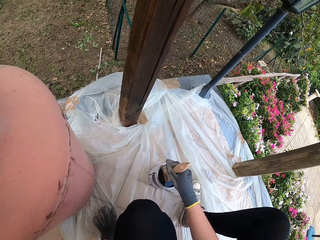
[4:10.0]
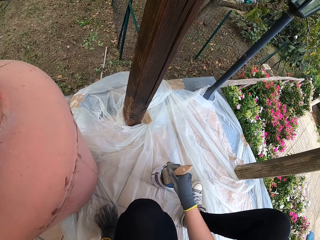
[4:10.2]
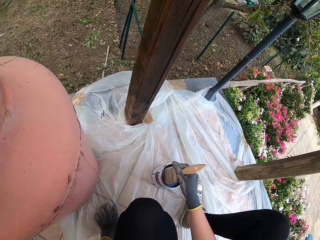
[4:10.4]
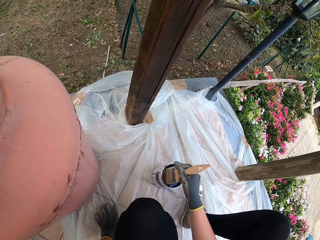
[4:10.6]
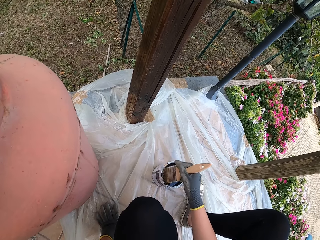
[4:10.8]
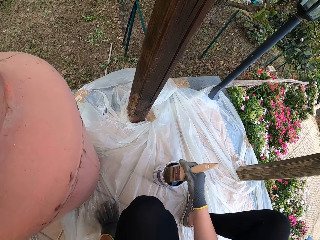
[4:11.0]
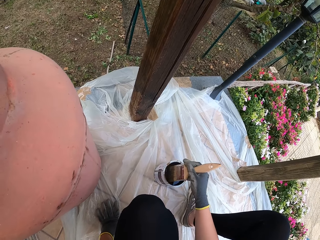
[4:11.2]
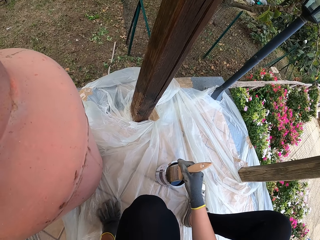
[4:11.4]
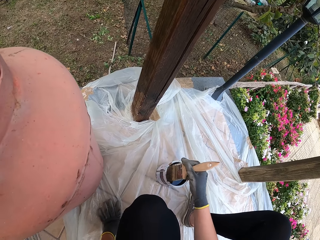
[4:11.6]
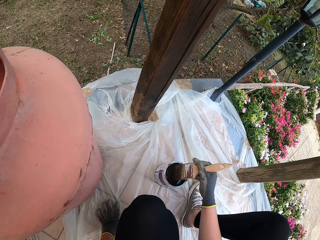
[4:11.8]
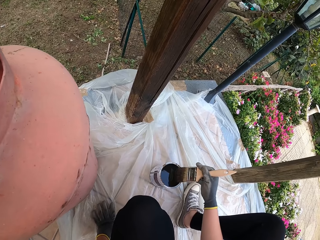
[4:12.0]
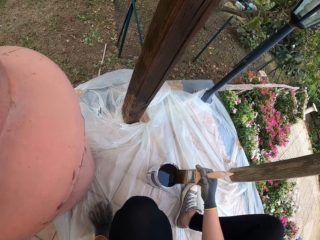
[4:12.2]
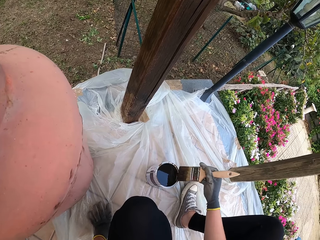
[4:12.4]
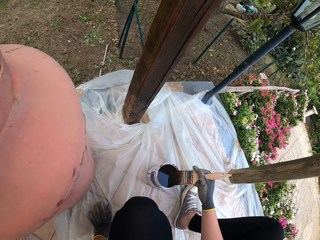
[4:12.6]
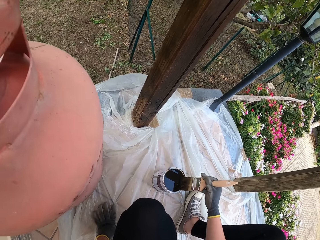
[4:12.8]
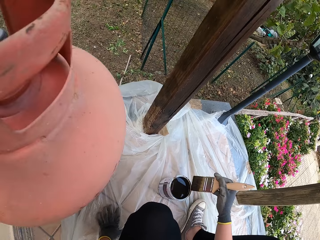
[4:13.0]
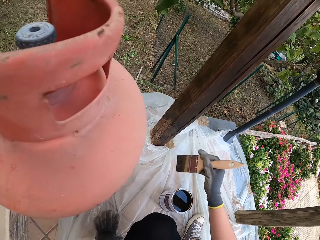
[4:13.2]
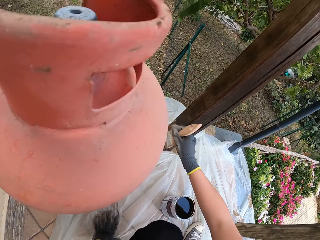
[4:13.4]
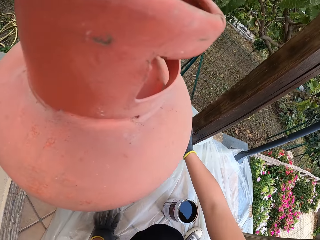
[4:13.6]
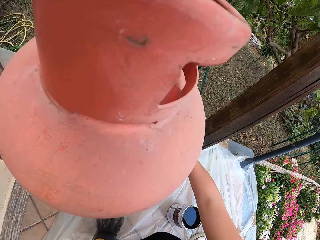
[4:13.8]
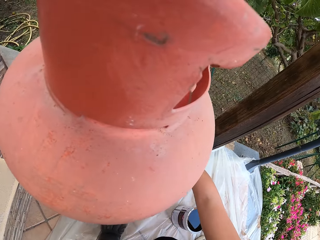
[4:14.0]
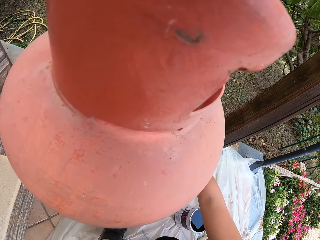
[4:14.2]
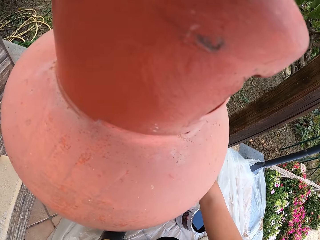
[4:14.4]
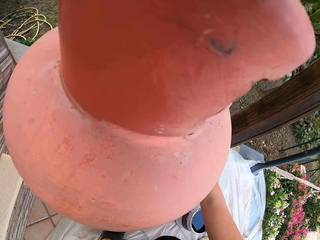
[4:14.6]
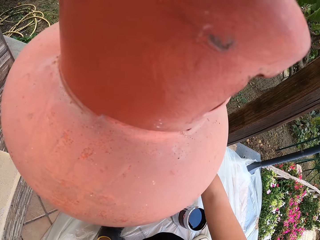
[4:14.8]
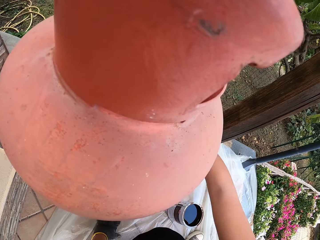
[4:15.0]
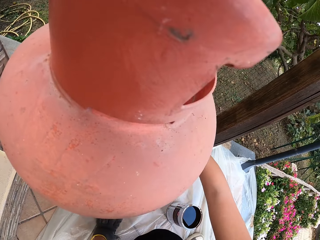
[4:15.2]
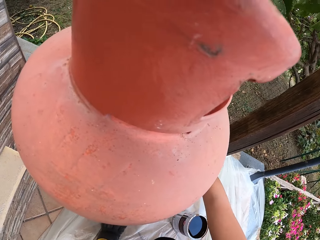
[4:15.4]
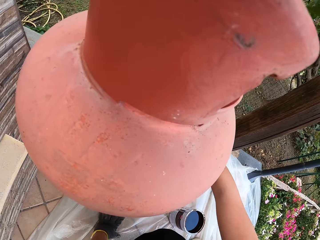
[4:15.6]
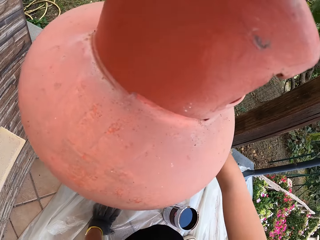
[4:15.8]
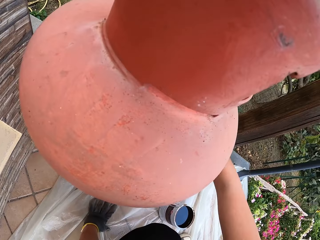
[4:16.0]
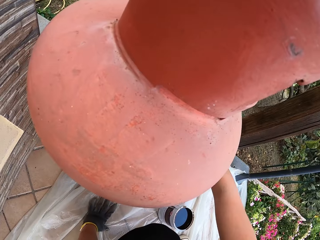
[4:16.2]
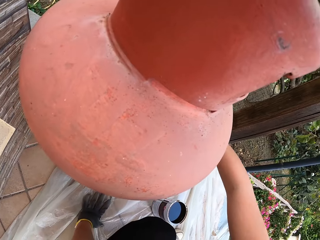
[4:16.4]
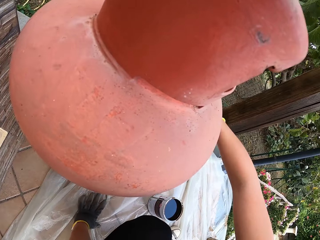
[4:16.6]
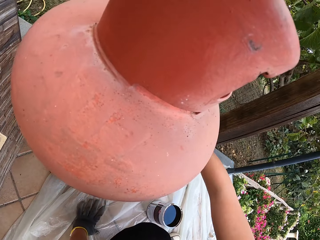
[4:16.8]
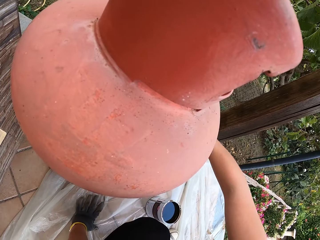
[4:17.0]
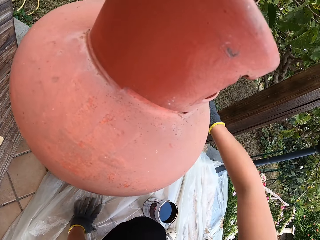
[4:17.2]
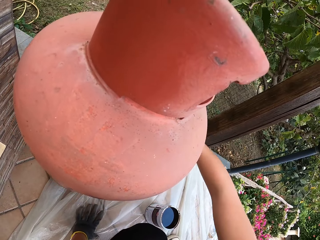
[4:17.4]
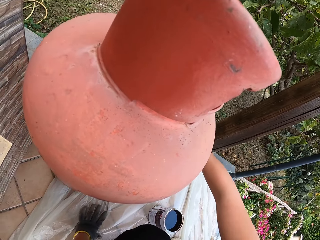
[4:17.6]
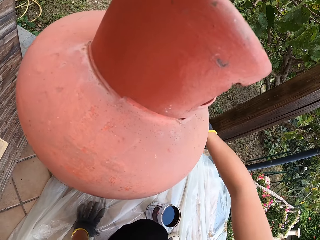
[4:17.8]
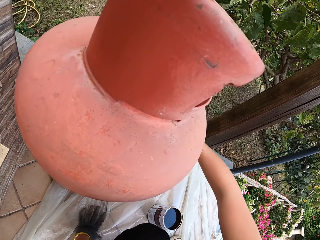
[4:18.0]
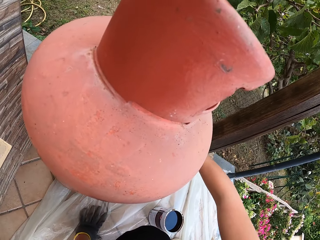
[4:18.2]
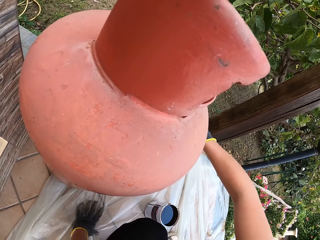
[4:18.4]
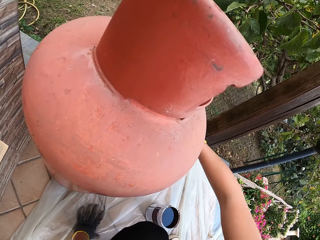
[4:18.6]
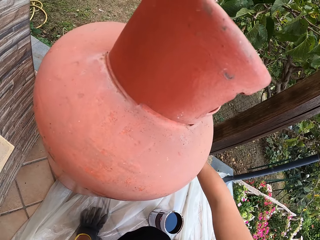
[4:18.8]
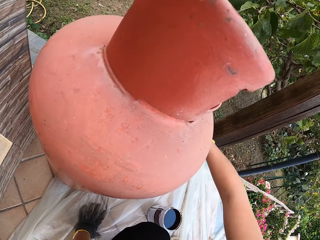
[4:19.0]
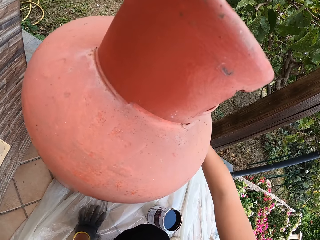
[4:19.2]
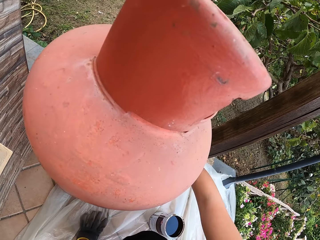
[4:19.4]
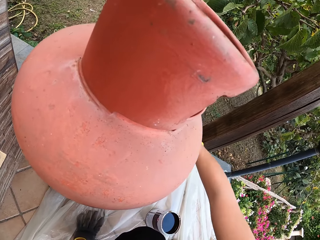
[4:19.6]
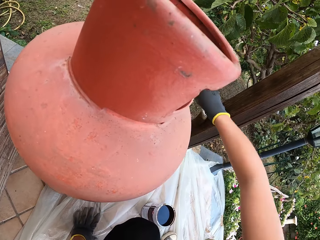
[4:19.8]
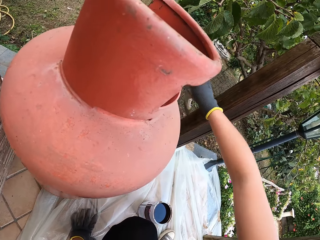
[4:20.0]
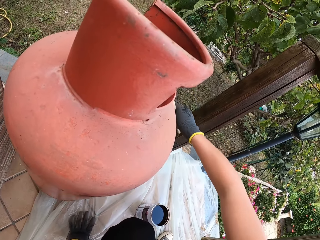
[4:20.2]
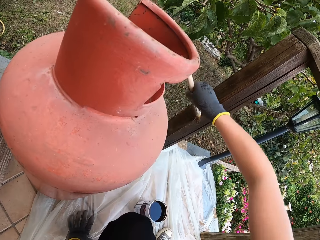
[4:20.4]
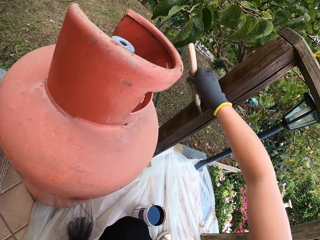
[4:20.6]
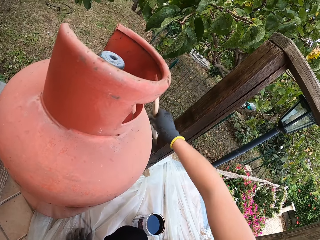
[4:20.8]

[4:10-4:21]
The camera wearer paints the balustrade.

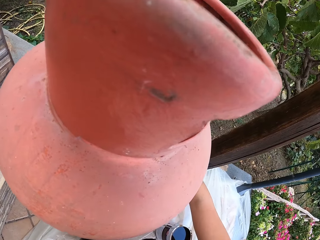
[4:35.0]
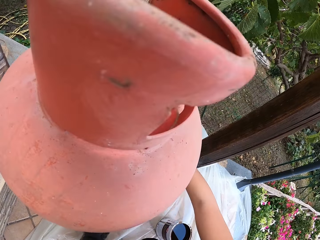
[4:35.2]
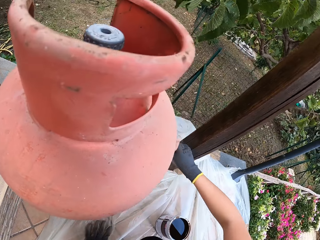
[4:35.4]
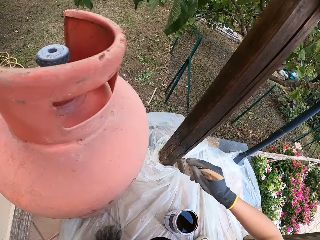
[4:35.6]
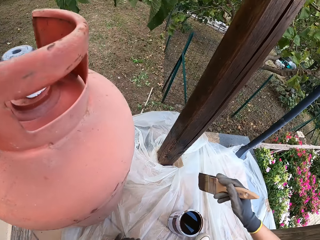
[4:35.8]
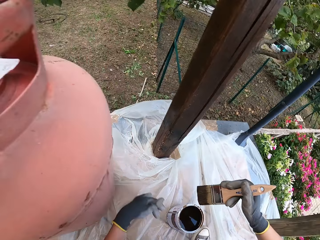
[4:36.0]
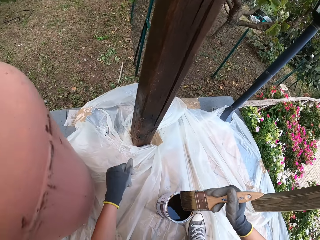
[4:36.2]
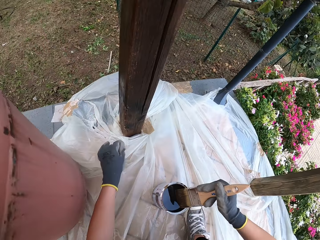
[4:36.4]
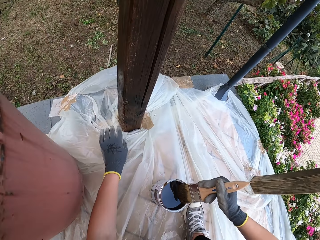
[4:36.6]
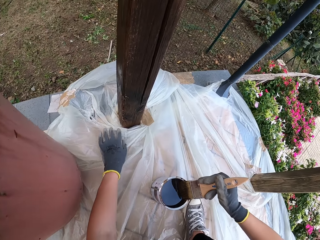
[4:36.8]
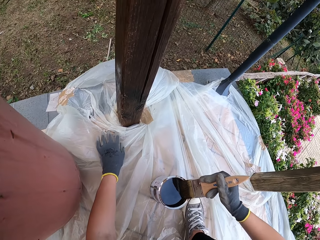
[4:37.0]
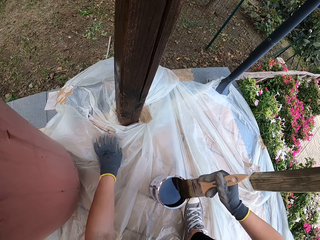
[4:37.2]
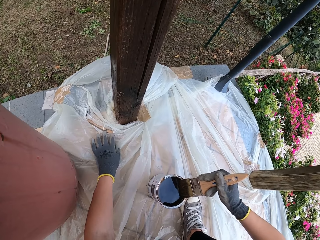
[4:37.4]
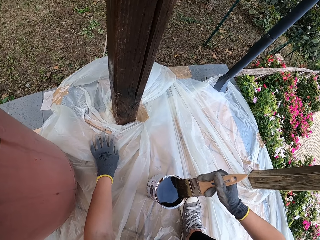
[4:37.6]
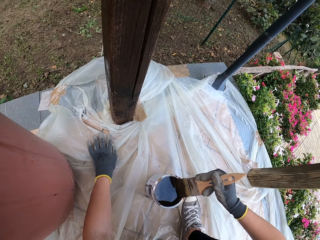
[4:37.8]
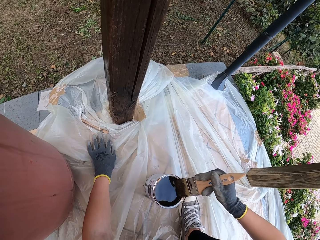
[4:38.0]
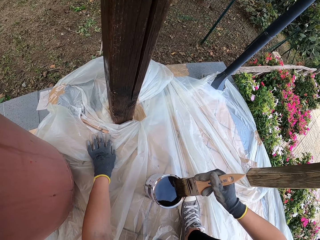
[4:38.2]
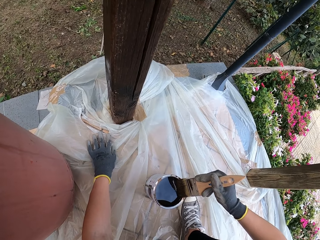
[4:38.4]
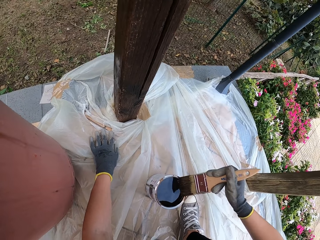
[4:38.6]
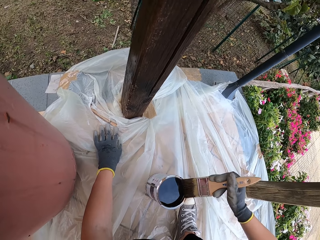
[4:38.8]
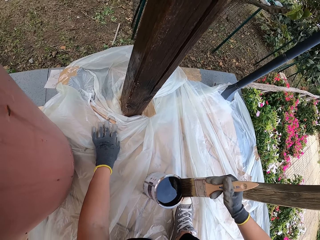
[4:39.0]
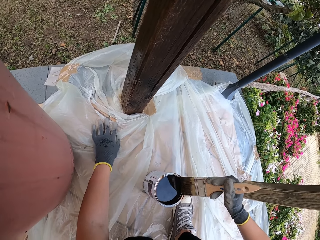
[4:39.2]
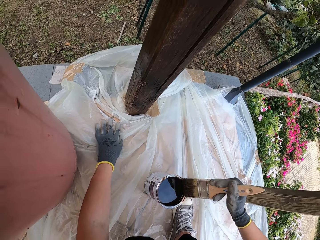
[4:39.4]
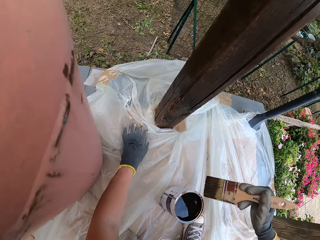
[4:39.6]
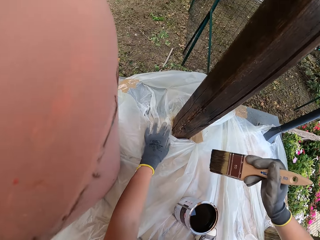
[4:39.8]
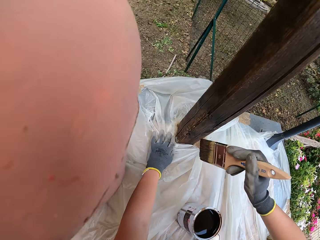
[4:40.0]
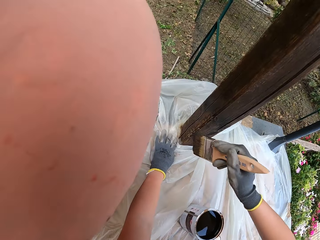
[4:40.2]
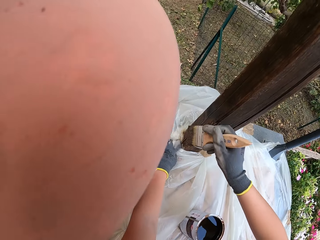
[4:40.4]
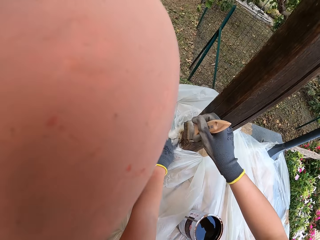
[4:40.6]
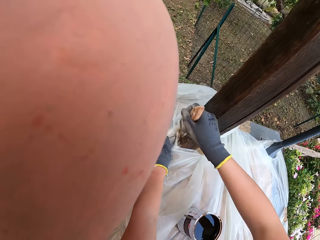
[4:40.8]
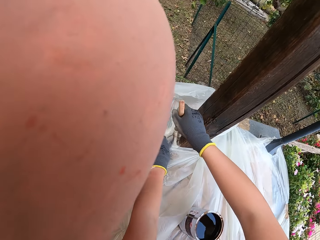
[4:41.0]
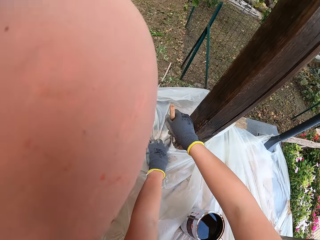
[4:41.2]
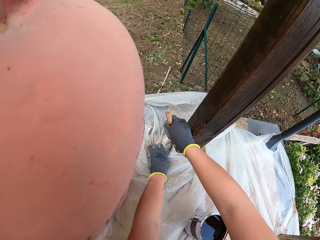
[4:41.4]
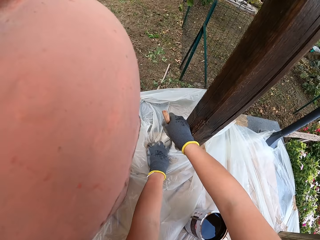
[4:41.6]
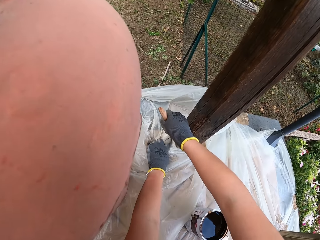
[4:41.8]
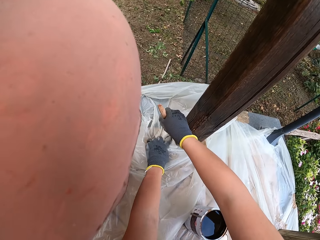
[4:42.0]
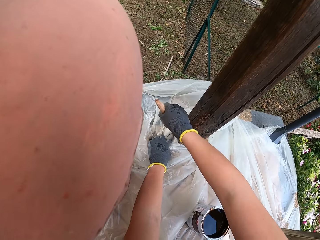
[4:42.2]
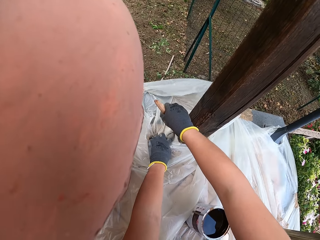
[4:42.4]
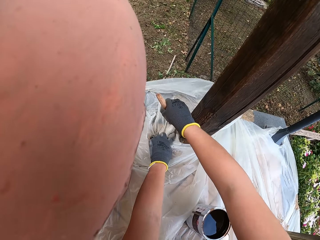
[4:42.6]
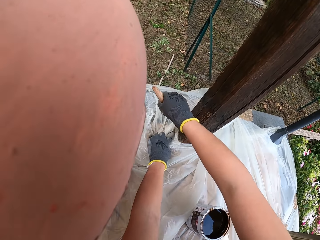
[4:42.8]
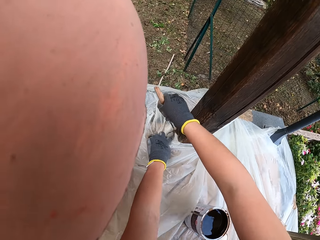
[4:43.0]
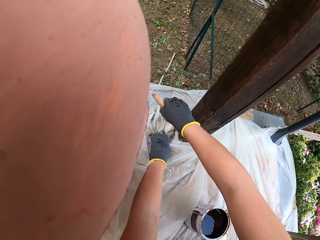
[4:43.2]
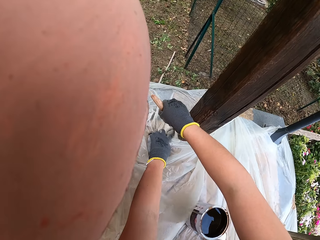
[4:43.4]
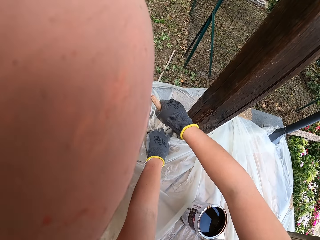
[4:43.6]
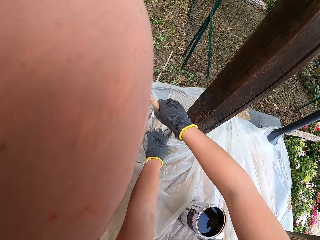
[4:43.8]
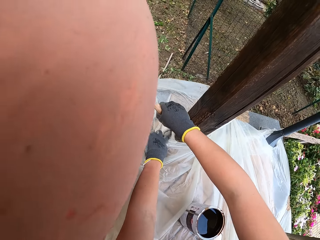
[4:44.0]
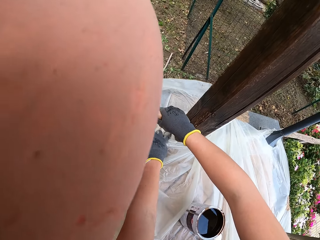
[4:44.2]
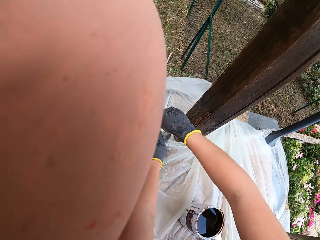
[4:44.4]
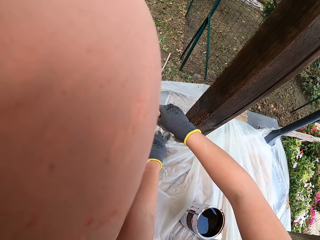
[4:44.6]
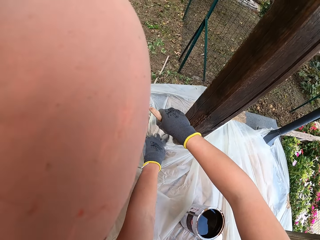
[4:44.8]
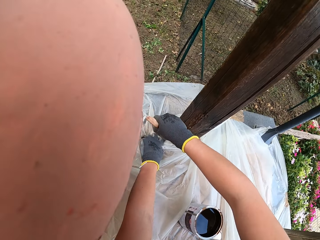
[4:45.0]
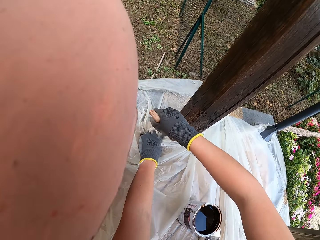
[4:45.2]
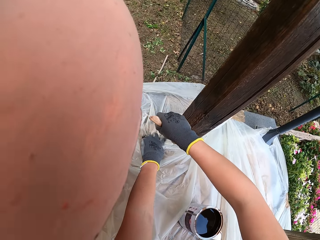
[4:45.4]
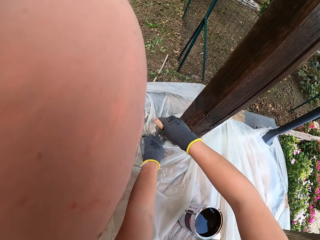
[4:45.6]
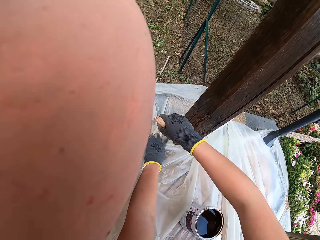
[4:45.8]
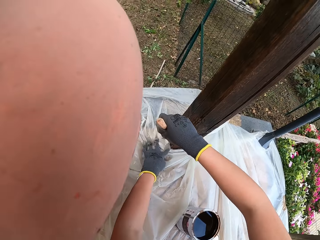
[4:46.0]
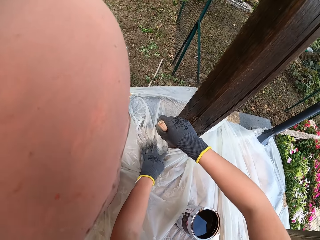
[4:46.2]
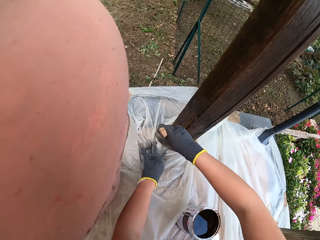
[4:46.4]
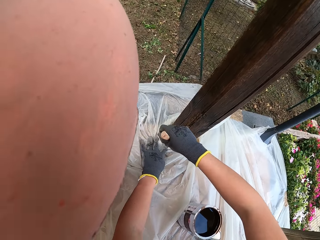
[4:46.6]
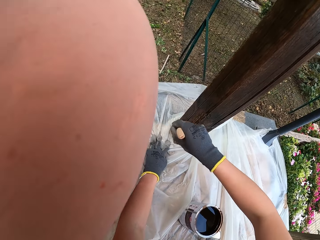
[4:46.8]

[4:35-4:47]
The camera wearer draws paint from the paint can with a paint brush. They hold down a nylon on the floor with the left hand. They paint the balustrade.
